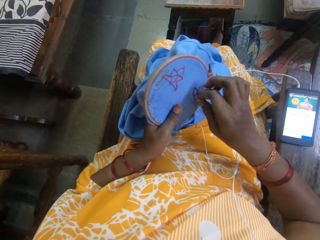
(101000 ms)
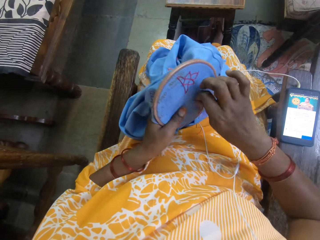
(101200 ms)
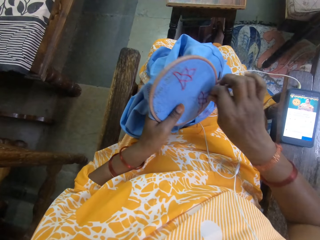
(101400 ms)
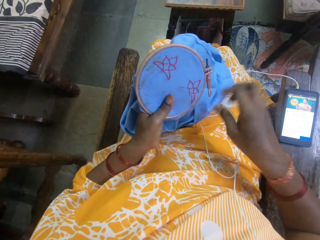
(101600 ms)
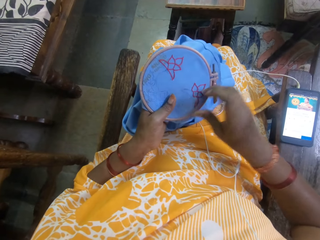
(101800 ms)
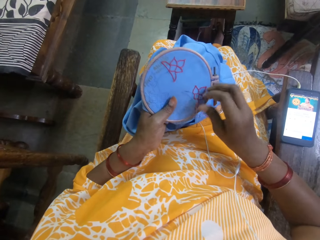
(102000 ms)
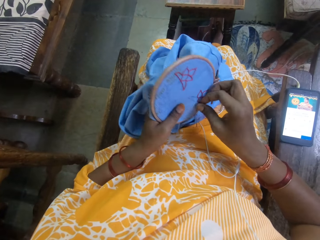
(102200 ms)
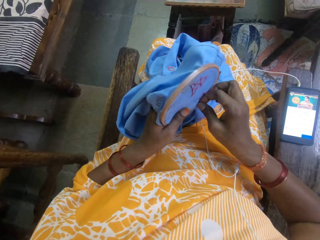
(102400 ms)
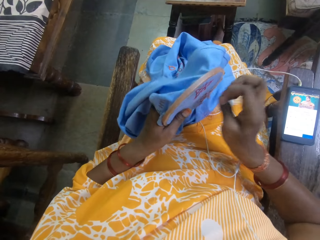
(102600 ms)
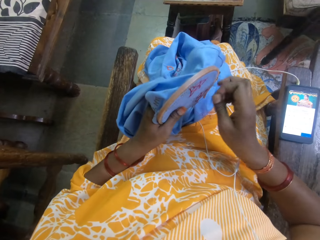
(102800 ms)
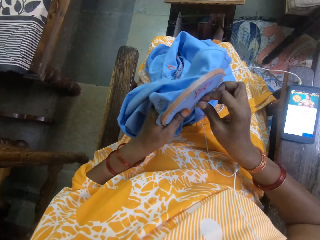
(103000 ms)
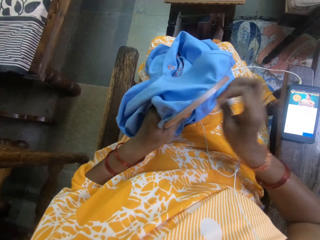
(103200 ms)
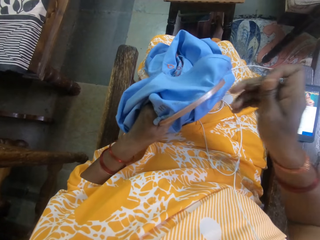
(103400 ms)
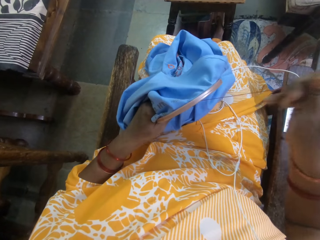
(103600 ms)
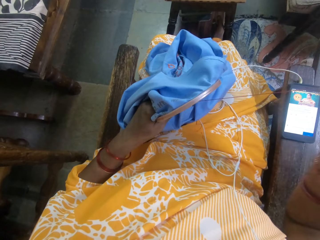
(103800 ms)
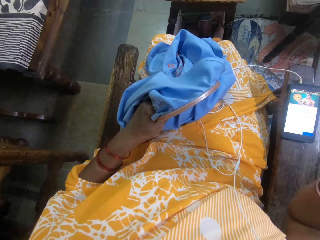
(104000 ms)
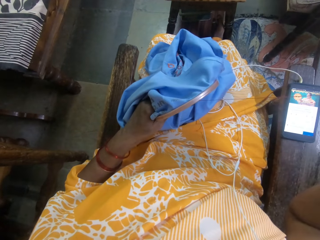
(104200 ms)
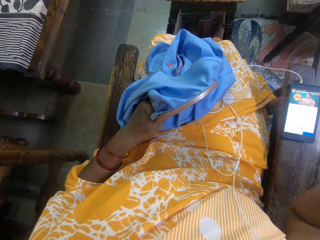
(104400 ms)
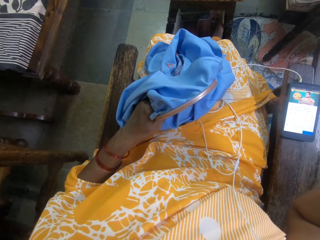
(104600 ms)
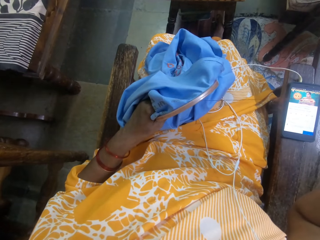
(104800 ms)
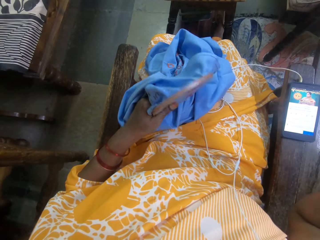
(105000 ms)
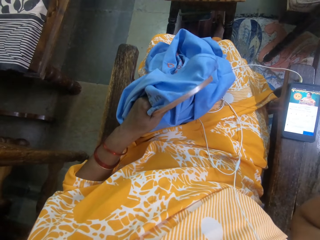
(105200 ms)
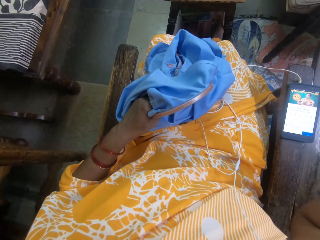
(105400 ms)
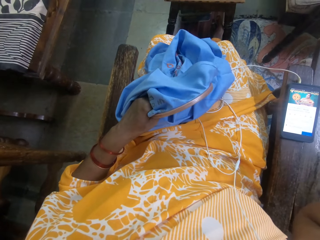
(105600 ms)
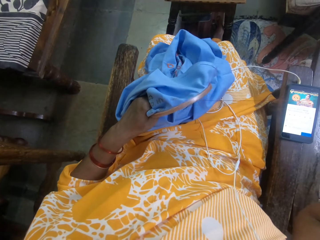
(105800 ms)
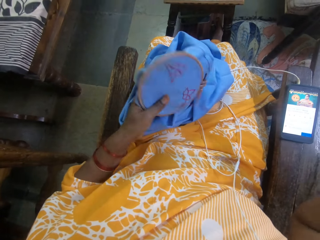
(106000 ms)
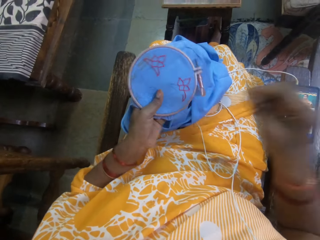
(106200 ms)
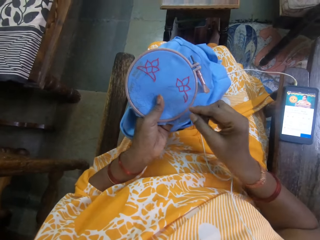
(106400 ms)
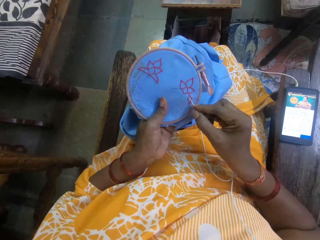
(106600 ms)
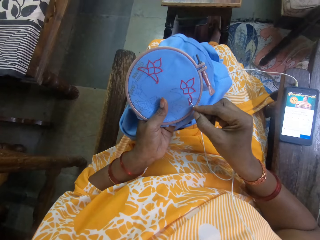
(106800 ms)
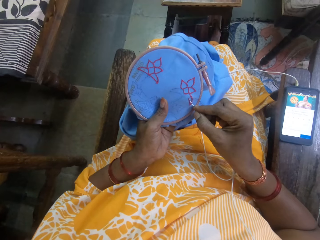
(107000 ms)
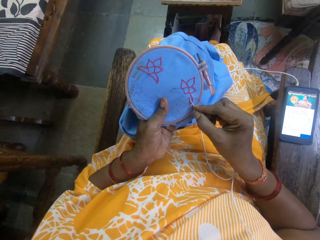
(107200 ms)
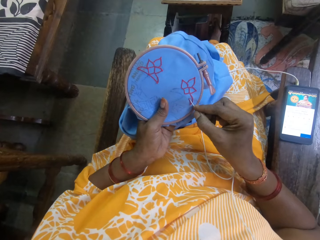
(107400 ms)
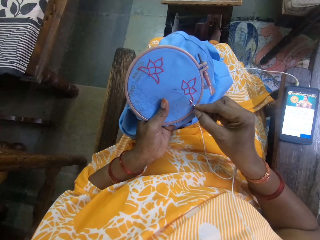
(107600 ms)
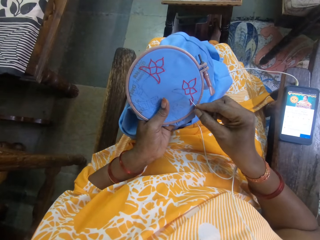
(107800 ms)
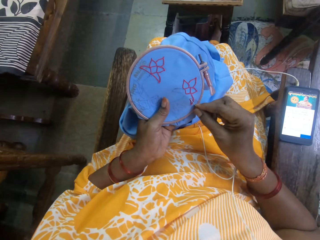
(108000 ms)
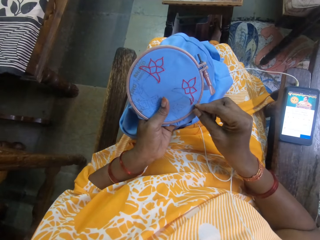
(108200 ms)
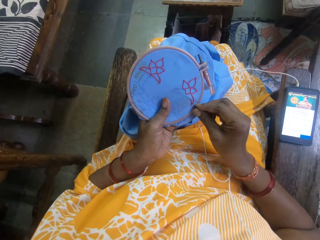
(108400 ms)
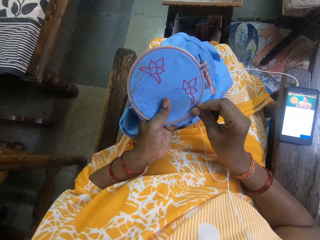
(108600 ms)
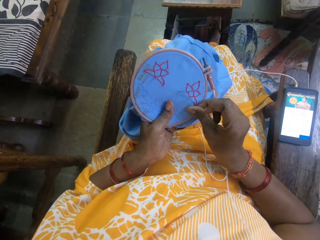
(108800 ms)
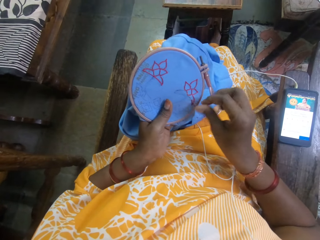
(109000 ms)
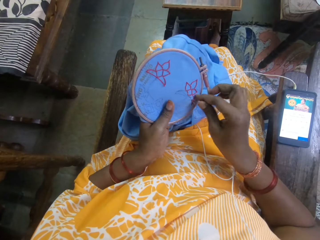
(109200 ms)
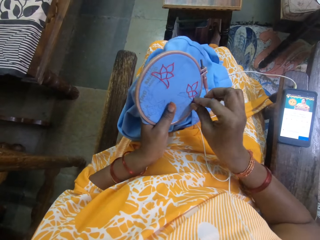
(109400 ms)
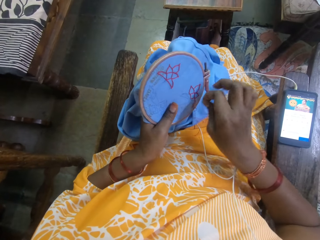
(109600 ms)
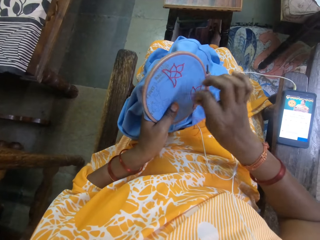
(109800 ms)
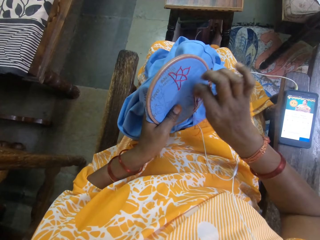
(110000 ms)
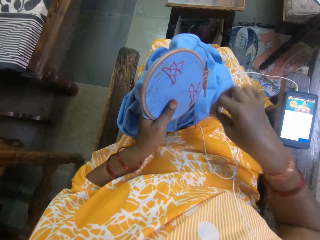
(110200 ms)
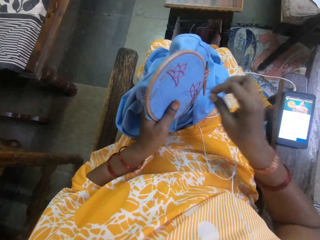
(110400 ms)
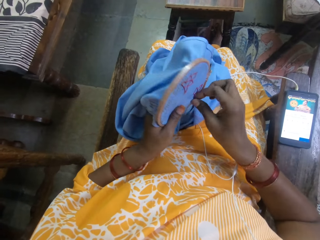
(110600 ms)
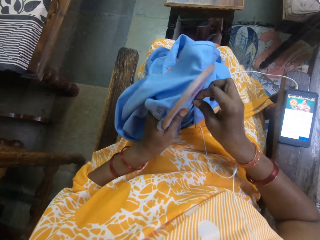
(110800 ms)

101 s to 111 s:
The camera wearer pulls the thread. They pull the needle. They pull the thread. They sew the cloth with a needle.

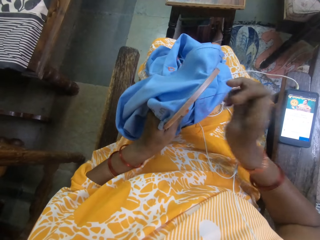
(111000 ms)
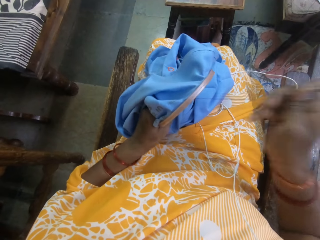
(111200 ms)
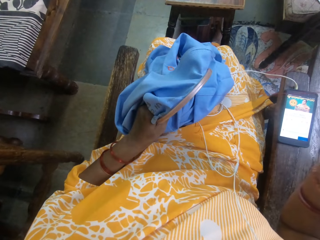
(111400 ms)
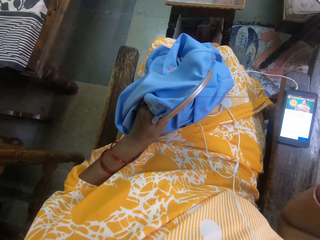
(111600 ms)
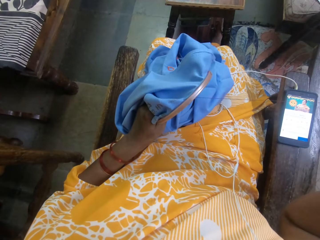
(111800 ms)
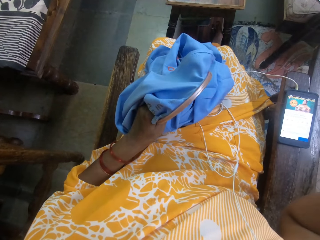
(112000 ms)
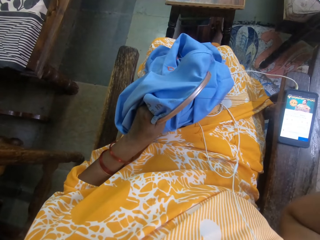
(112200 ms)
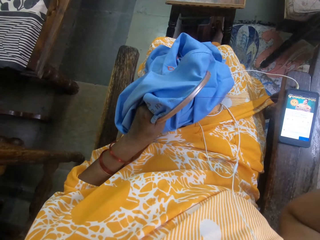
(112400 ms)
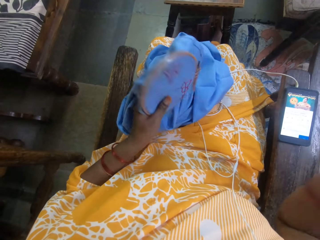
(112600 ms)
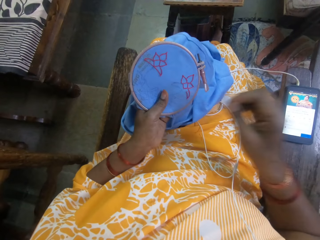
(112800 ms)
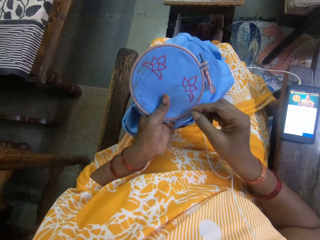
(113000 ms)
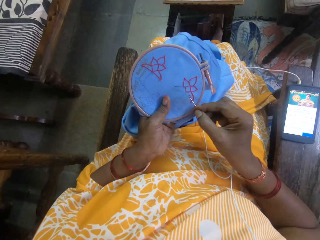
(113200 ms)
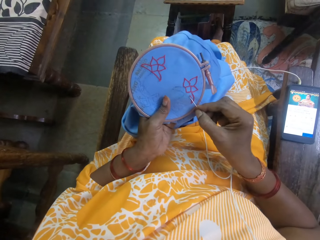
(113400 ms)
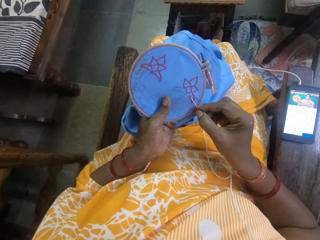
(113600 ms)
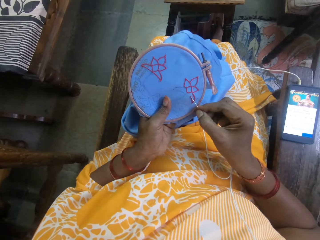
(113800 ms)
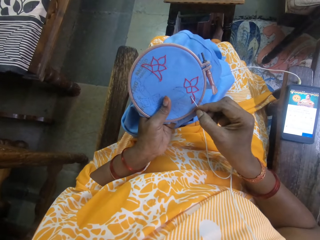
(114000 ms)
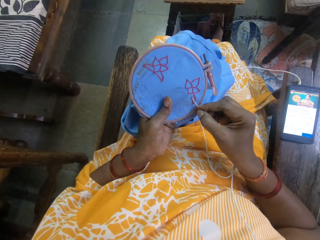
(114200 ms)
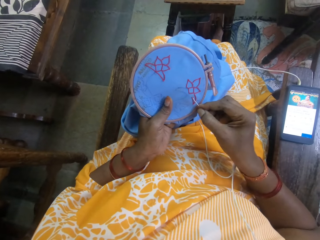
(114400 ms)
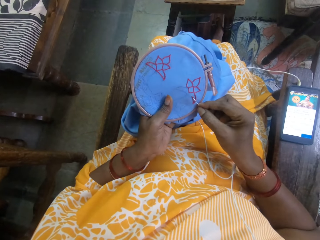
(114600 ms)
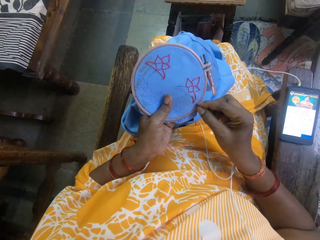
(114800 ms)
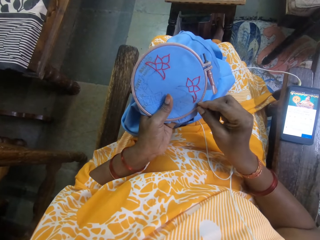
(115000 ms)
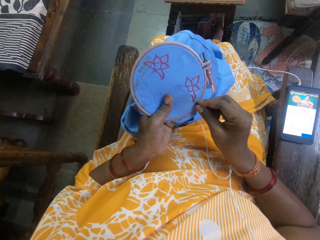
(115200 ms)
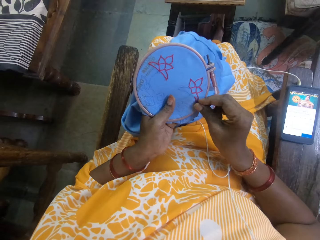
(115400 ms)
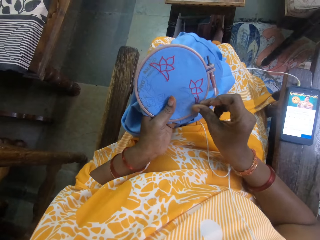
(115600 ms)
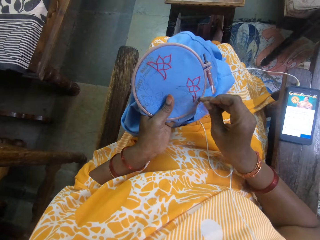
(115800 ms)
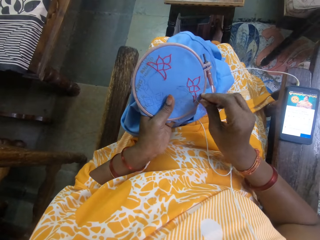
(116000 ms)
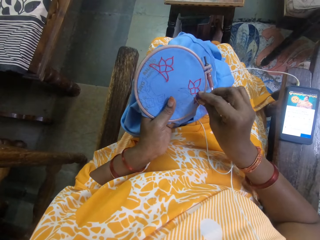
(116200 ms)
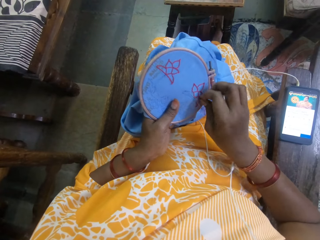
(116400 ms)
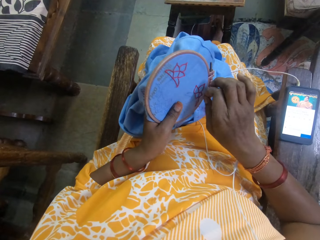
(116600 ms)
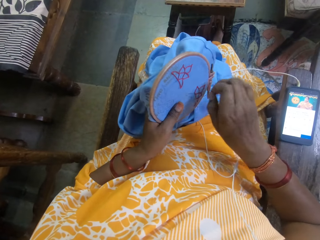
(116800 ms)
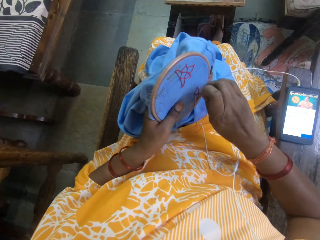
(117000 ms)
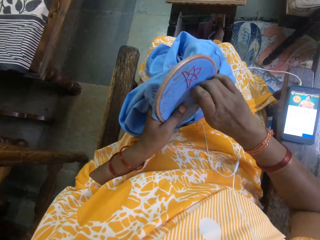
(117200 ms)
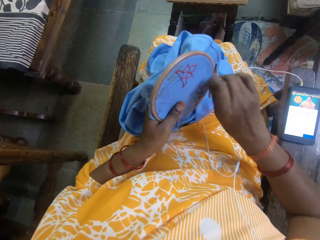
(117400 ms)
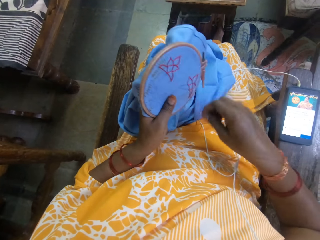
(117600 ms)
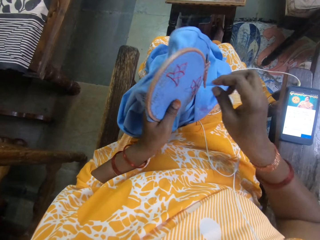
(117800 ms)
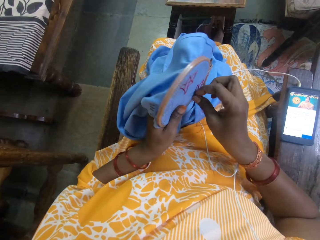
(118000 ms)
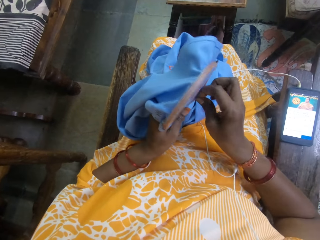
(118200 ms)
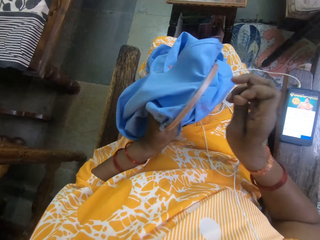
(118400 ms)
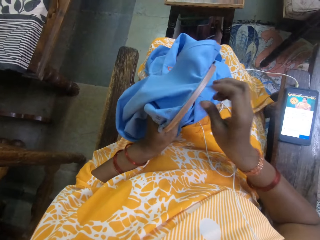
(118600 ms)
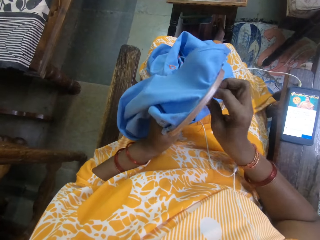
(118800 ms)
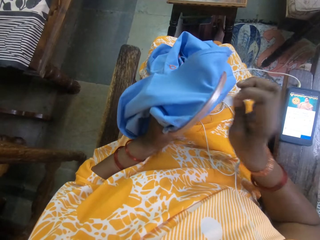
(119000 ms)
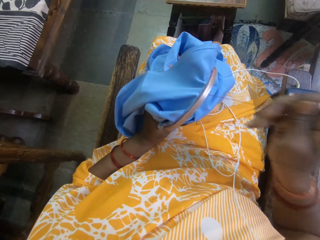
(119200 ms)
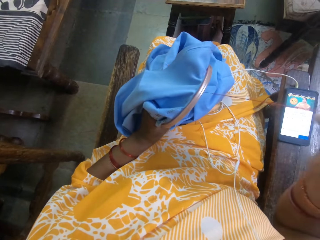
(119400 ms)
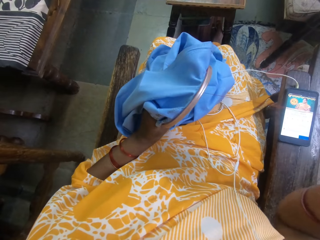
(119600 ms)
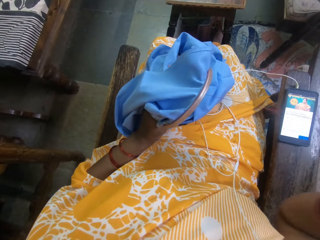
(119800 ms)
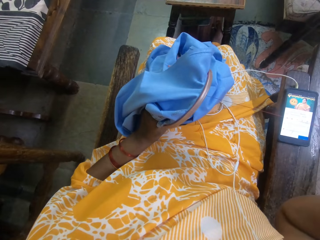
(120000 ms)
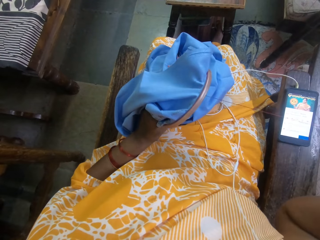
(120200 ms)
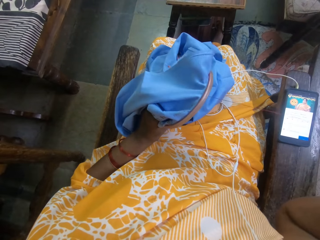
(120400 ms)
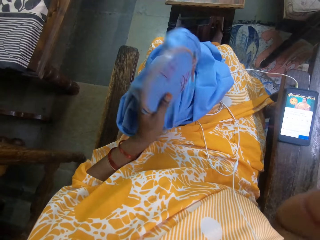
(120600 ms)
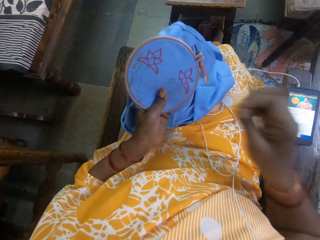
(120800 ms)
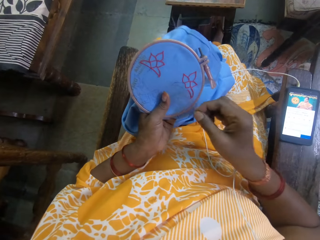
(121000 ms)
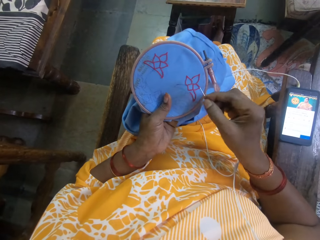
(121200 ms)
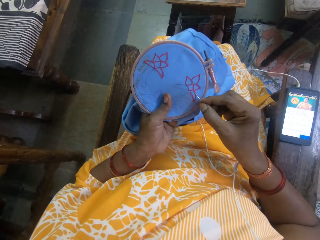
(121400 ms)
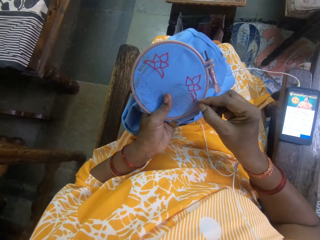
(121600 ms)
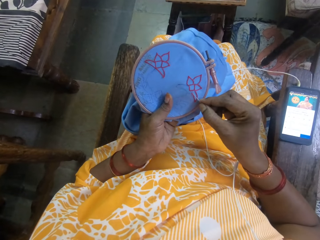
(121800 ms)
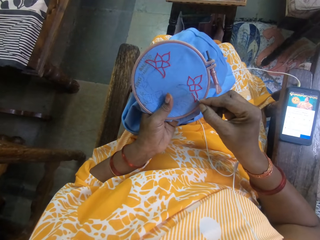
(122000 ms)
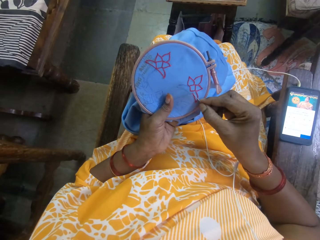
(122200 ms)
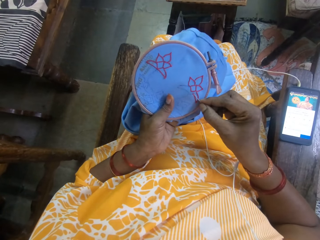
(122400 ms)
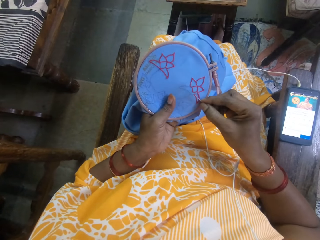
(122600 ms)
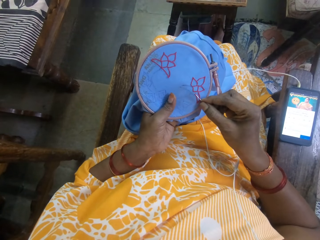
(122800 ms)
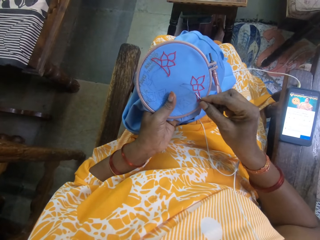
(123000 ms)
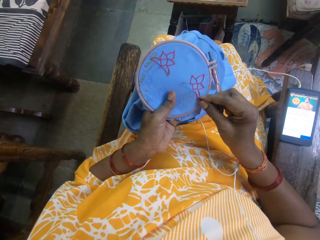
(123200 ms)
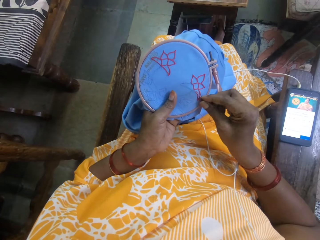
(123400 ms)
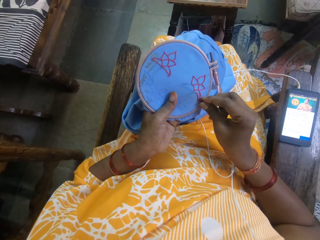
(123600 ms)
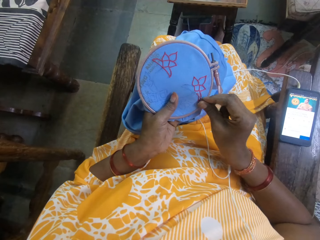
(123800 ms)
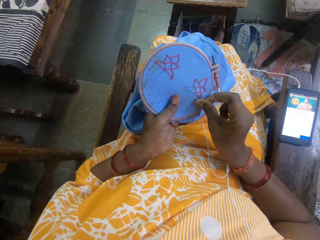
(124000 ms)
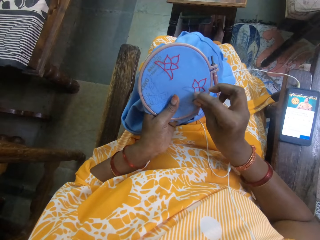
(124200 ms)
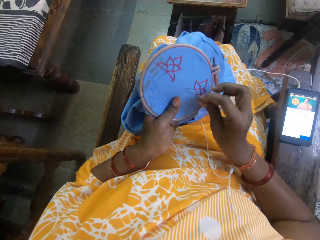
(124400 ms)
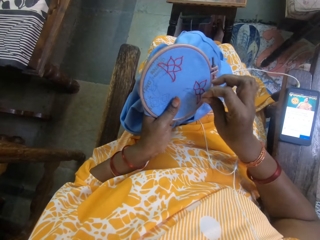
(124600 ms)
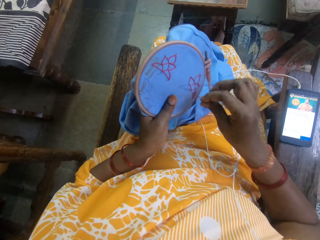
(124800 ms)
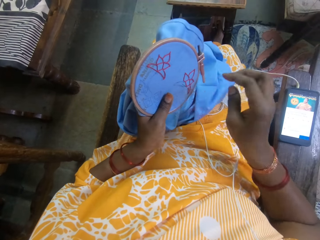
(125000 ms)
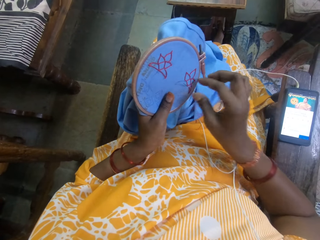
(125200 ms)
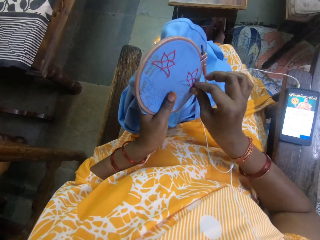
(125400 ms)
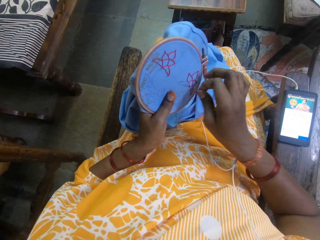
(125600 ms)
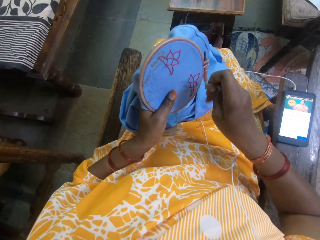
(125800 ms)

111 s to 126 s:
The camera wearer pulls the thread. They sew the cloth with a needle. They pull the thread. They sew the cloth with the needle.
